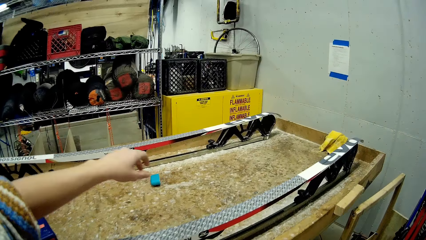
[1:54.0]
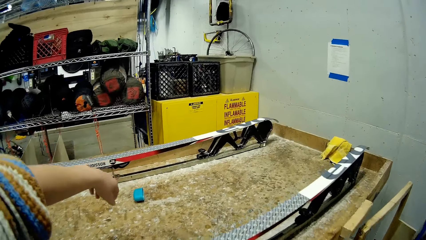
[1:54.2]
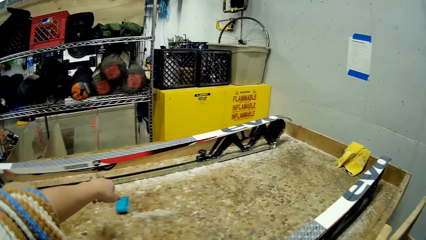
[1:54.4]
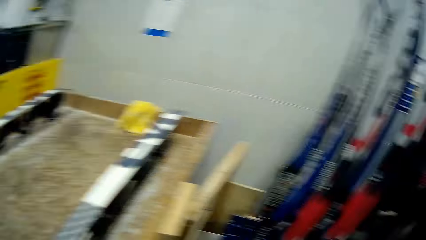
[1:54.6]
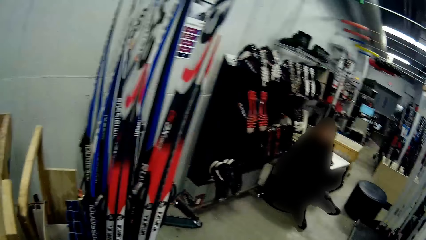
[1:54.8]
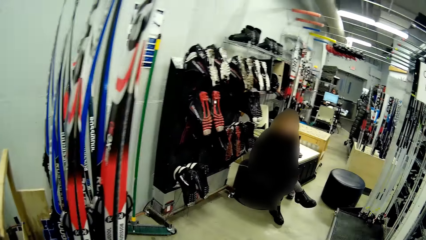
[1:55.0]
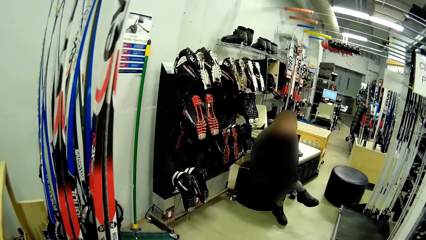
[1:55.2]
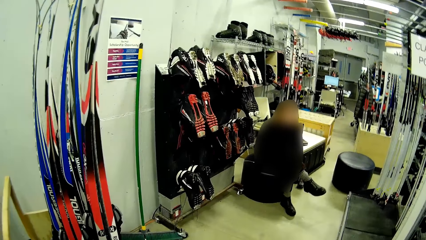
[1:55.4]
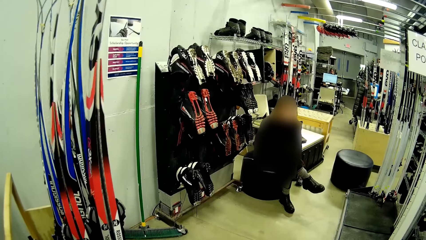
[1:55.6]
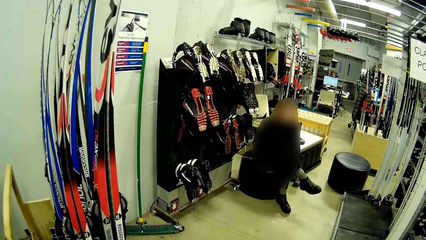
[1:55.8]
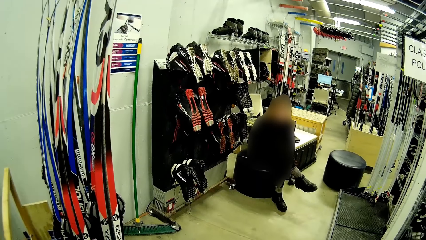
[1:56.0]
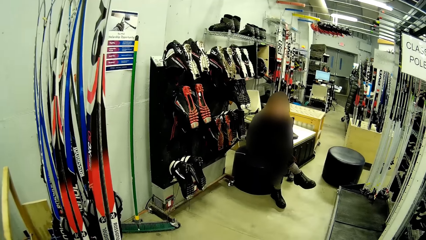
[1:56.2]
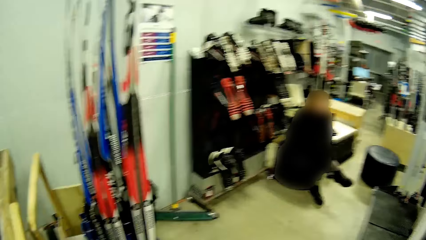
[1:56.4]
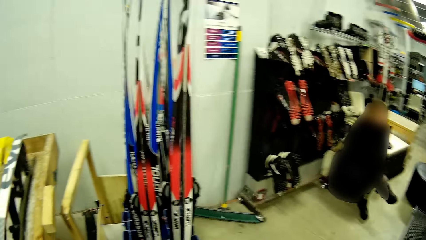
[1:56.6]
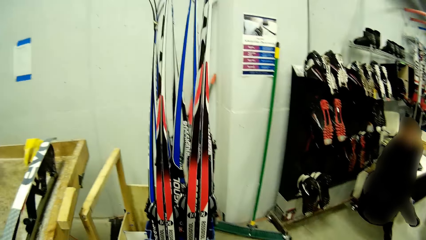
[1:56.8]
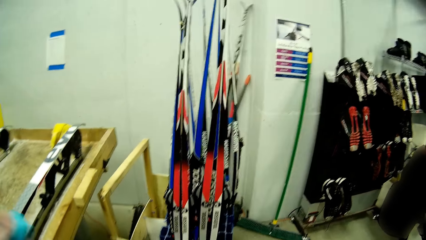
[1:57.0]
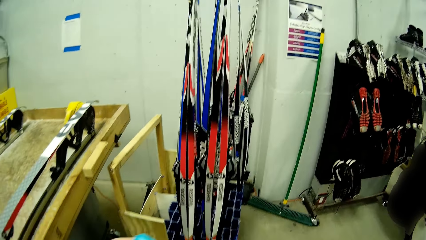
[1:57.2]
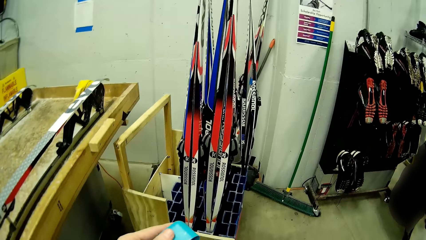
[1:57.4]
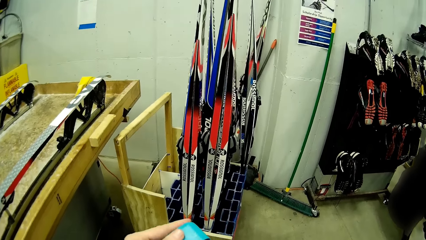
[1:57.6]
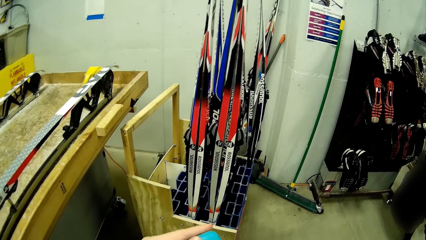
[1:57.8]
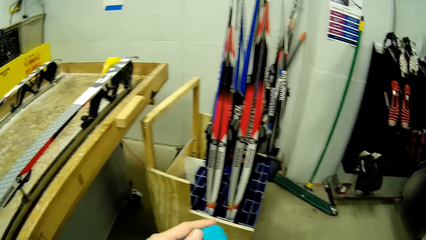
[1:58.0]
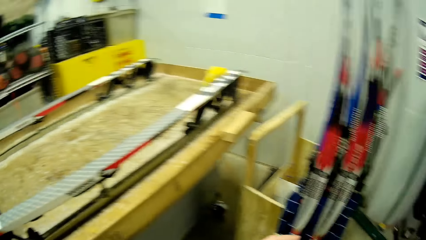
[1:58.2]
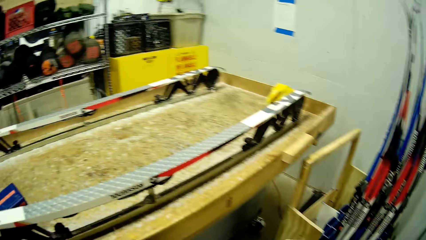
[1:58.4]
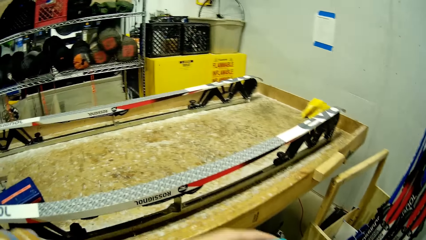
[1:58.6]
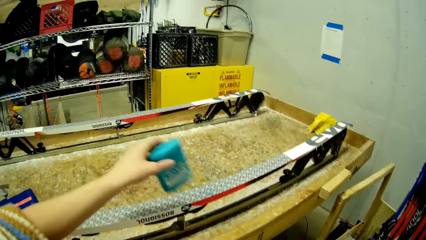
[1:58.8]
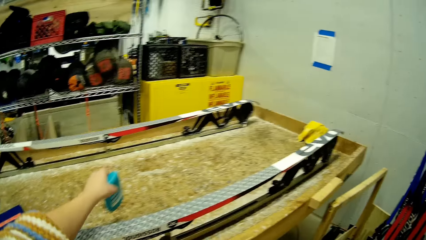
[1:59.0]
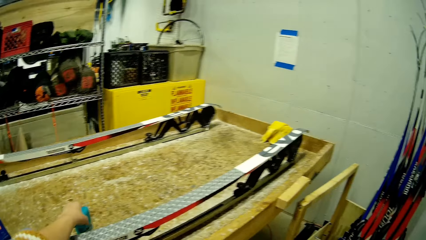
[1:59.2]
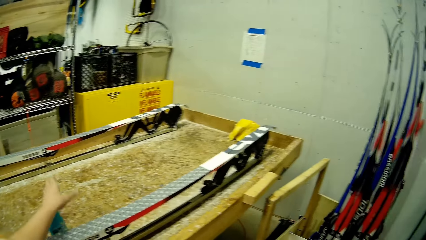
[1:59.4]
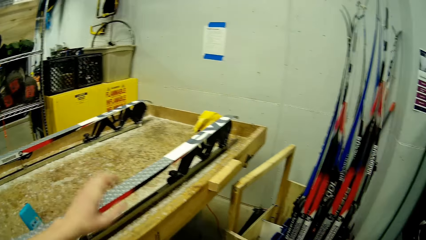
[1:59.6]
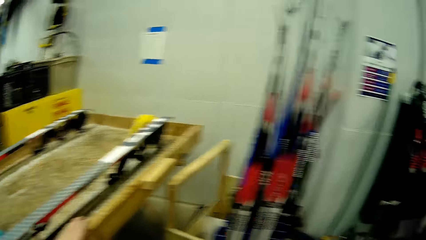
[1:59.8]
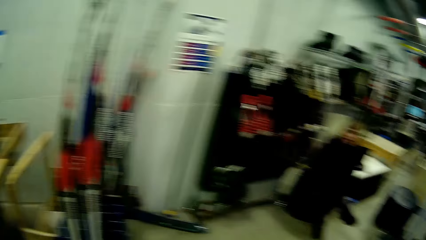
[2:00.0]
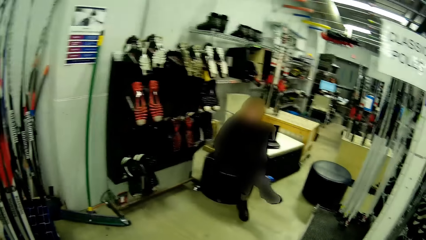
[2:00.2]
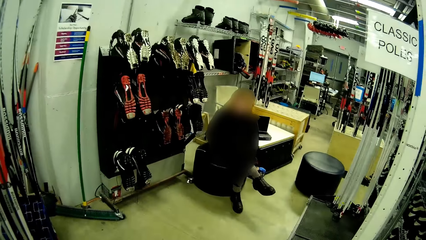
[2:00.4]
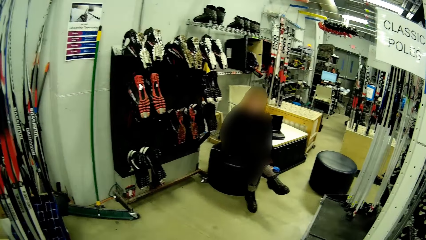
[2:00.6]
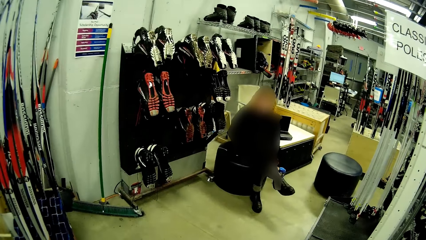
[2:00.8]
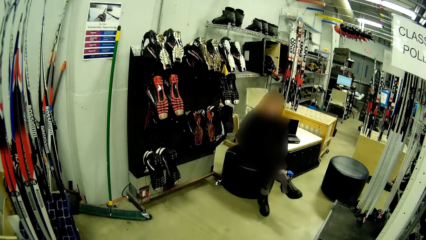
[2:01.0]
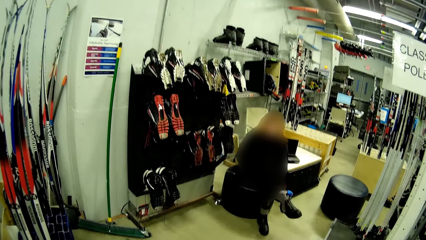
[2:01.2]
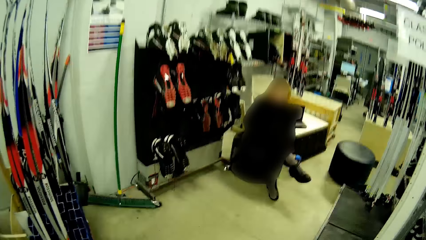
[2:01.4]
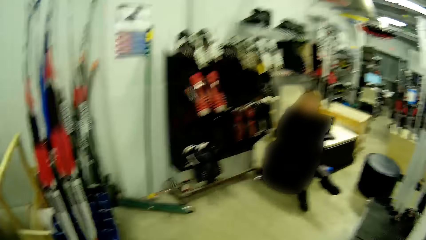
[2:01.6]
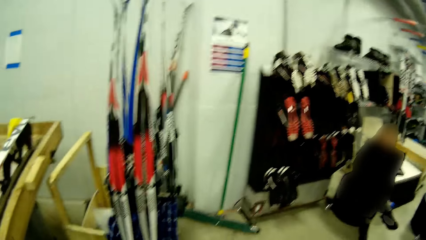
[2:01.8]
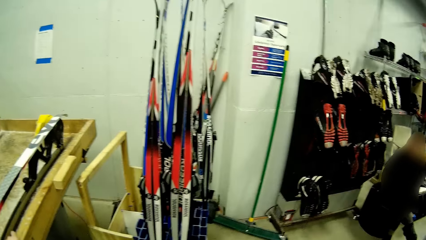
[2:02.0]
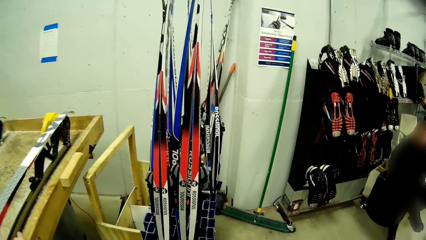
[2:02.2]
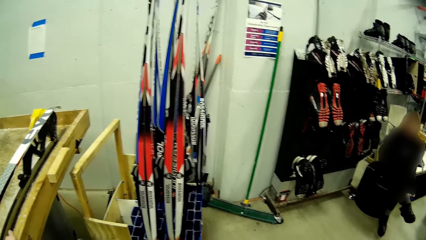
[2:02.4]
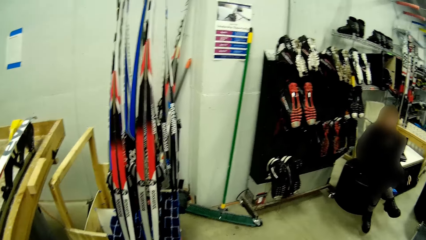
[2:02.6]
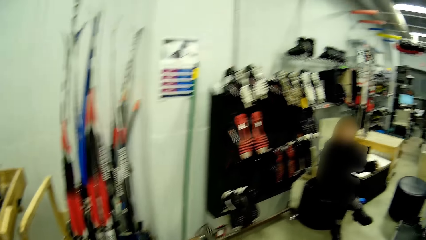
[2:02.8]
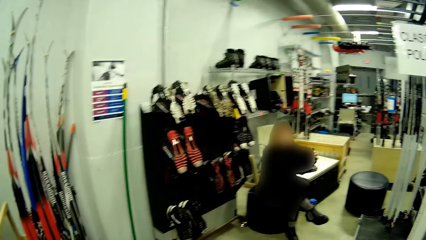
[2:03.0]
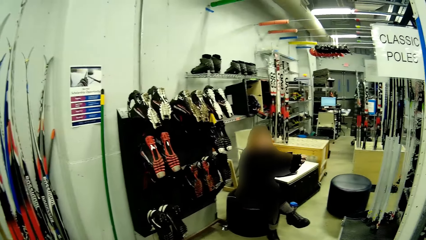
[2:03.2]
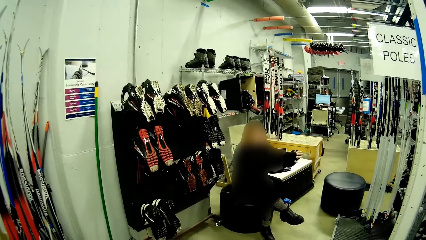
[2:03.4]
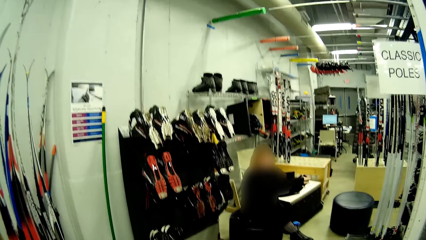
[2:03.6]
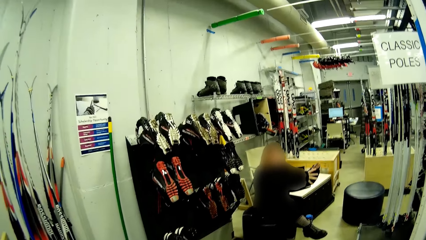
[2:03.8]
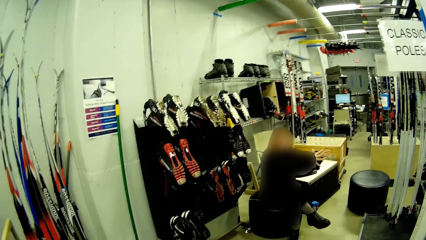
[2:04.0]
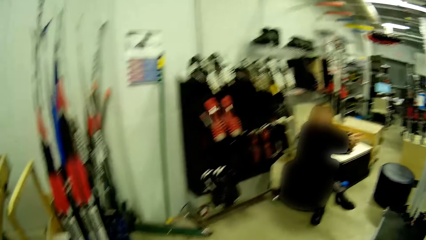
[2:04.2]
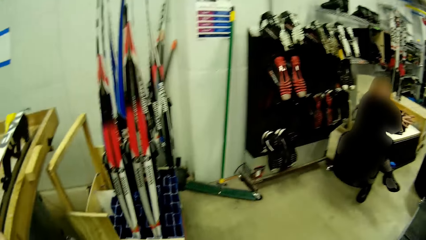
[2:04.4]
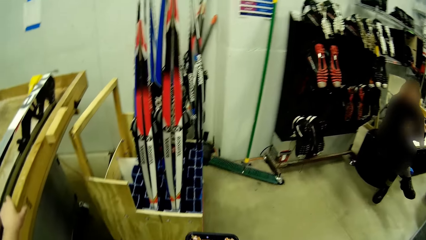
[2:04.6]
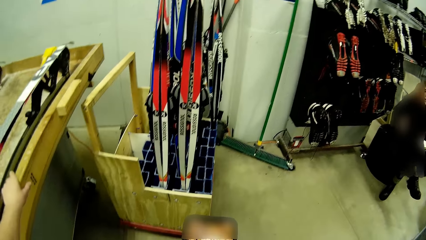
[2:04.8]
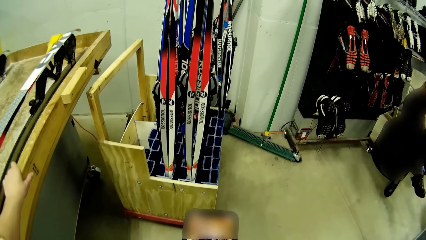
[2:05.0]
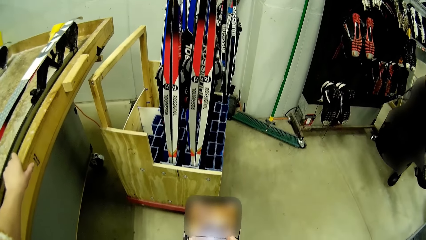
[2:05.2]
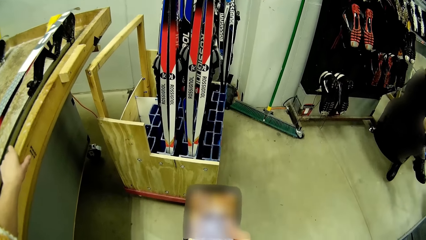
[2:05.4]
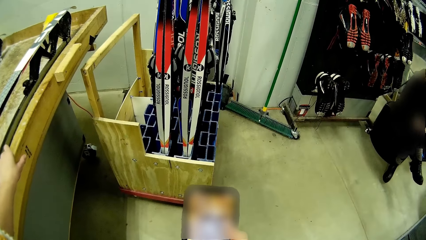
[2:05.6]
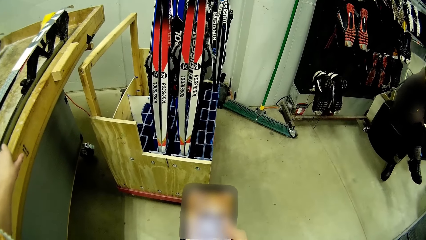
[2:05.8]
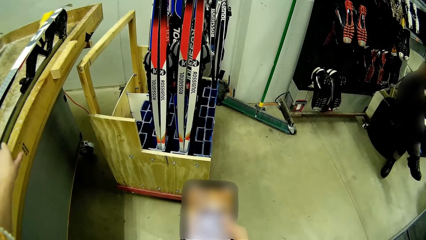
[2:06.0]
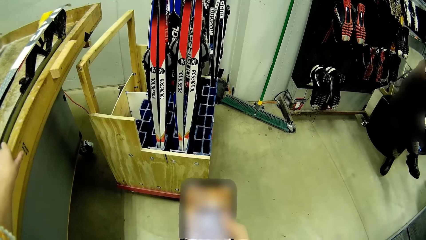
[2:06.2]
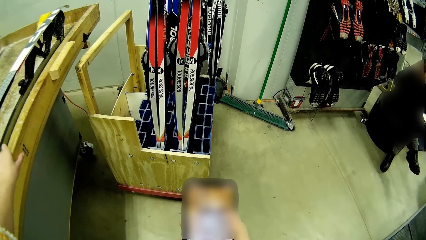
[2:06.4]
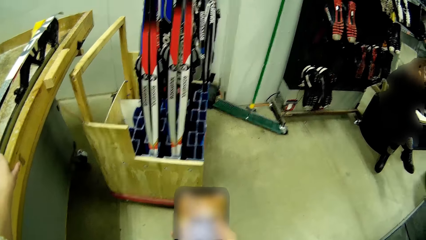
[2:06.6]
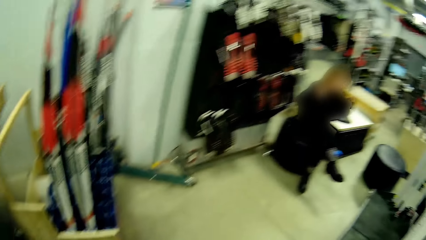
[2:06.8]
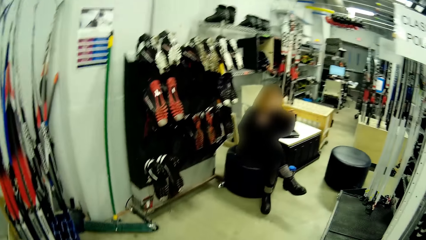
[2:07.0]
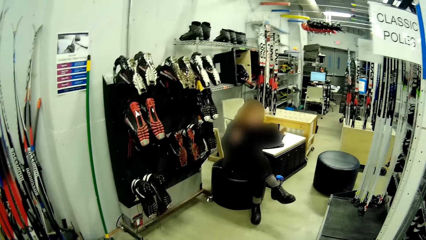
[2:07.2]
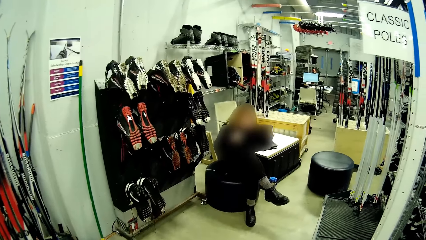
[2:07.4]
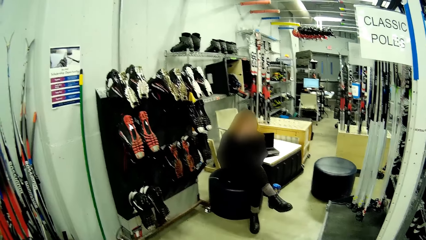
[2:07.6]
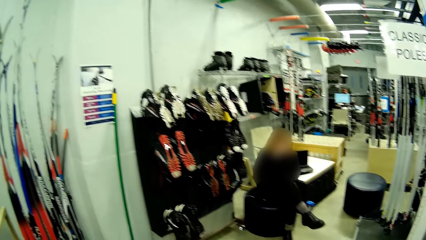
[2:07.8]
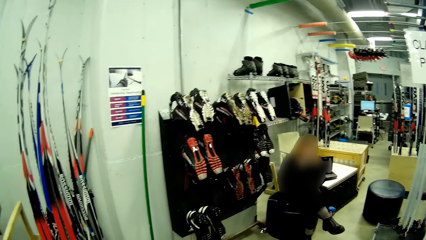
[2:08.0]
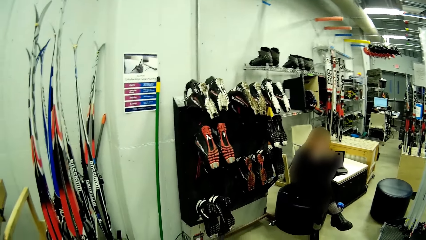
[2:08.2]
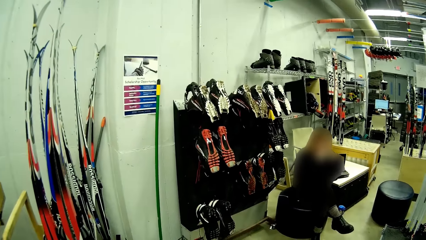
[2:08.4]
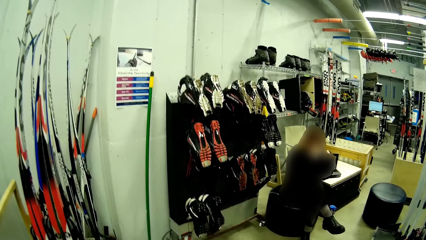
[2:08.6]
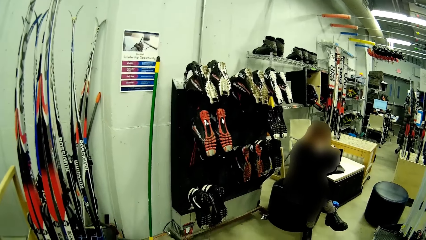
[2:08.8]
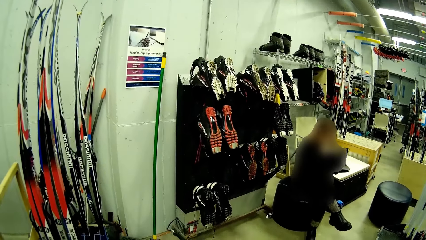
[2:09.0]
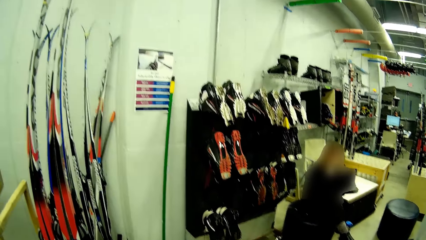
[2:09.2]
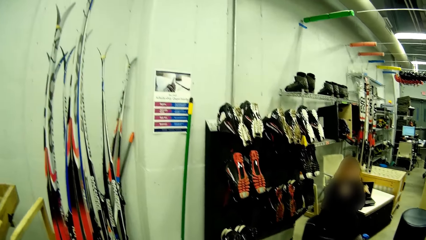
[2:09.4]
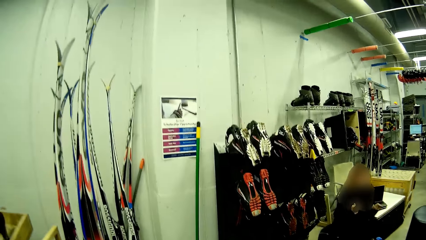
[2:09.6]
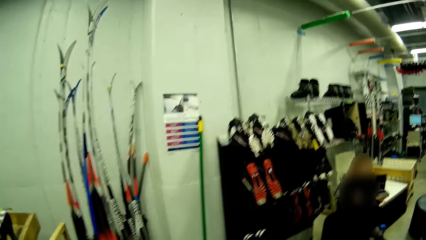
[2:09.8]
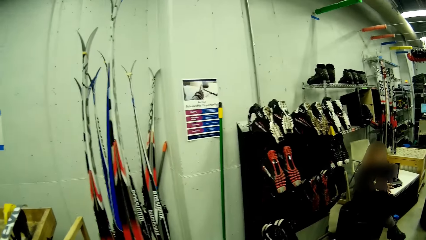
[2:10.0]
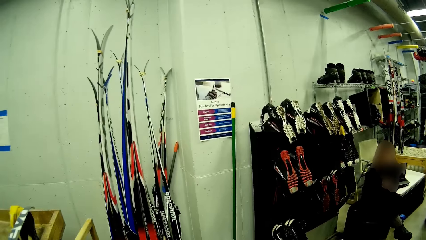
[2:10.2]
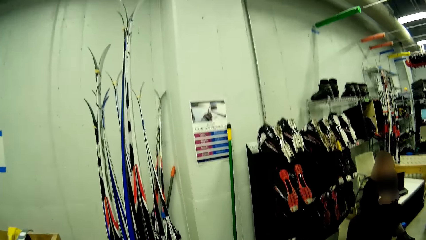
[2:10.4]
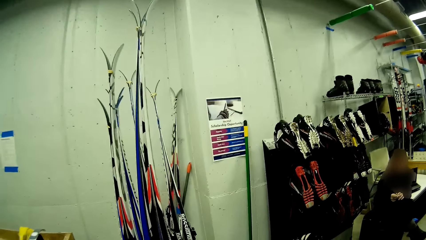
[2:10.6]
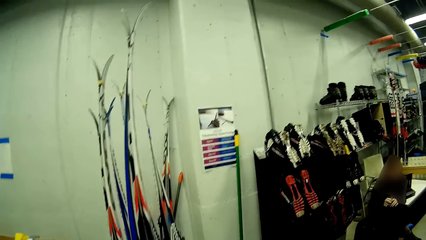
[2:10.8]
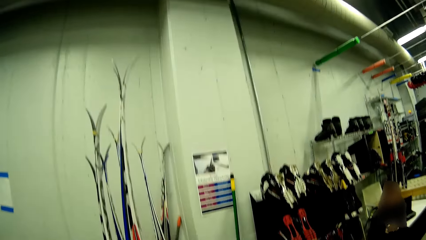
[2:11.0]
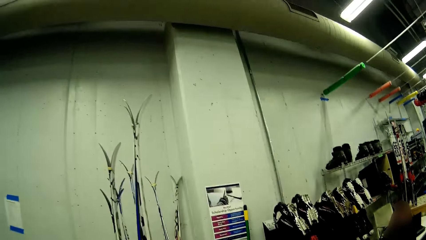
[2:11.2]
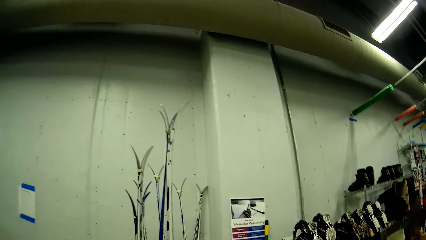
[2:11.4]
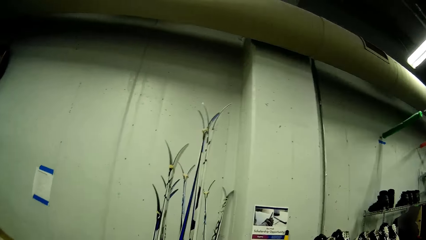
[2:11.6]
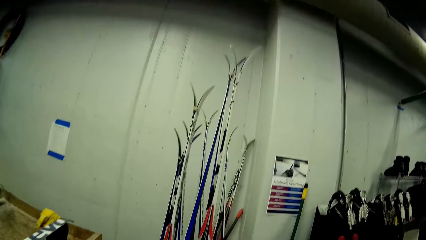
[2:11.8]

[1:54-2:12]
The camera wearer picks up the cup. They look around. They place the gum on the board. They look around. They use a phone. They look around.
